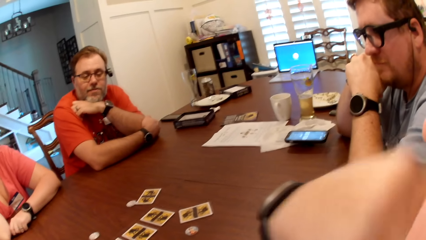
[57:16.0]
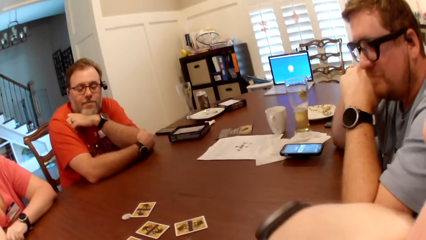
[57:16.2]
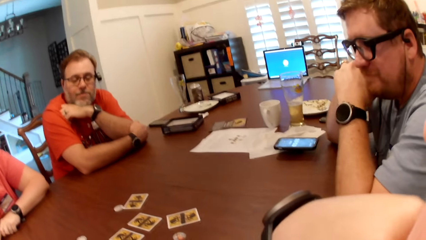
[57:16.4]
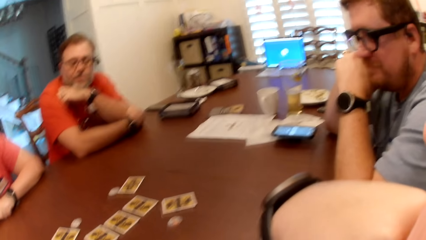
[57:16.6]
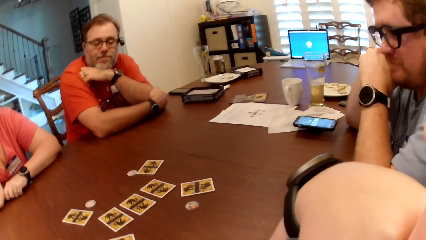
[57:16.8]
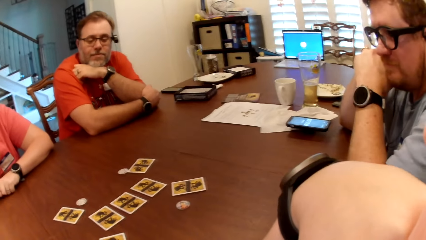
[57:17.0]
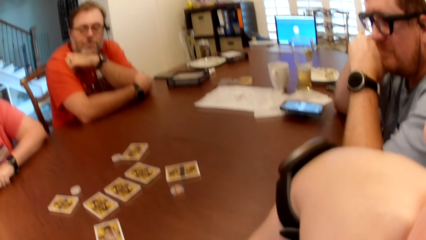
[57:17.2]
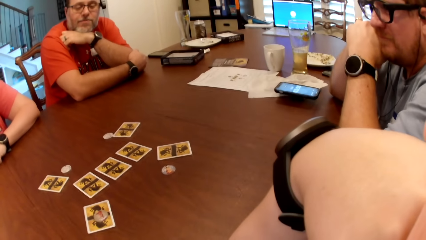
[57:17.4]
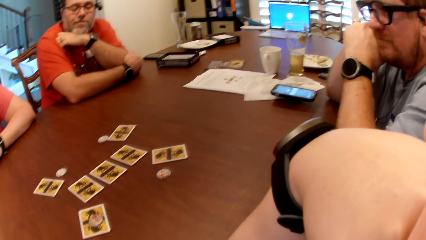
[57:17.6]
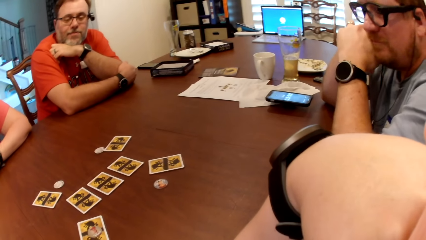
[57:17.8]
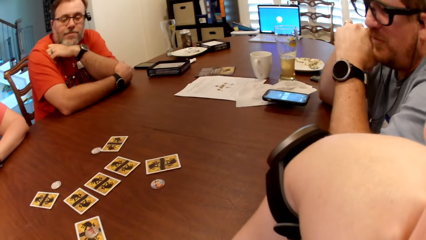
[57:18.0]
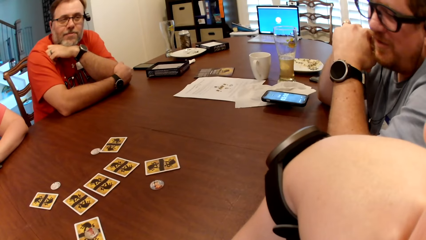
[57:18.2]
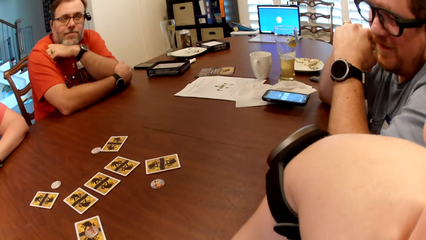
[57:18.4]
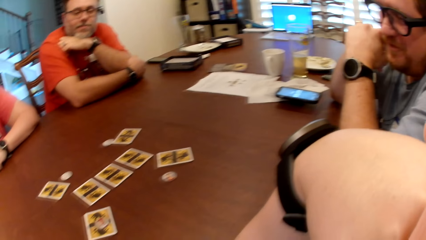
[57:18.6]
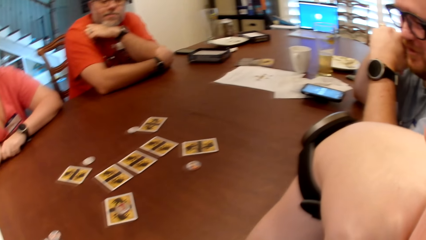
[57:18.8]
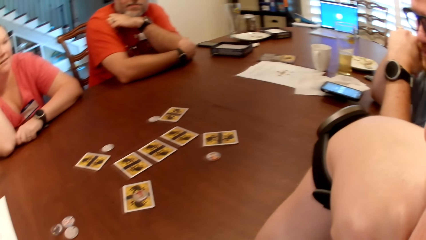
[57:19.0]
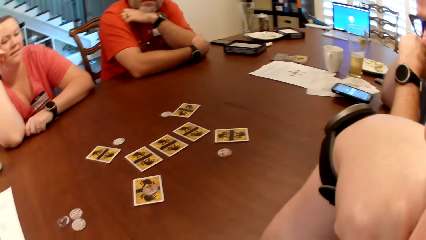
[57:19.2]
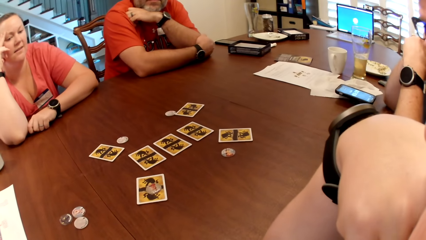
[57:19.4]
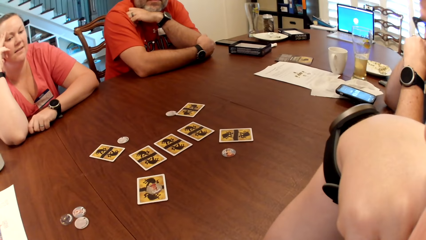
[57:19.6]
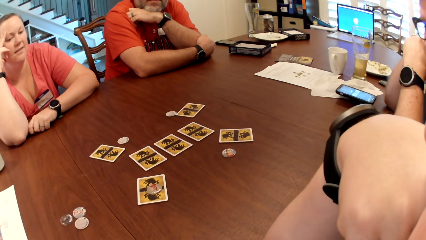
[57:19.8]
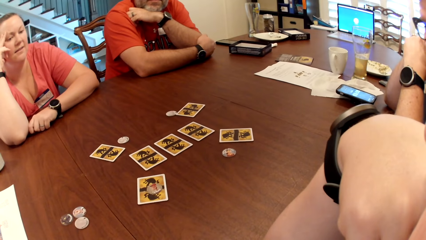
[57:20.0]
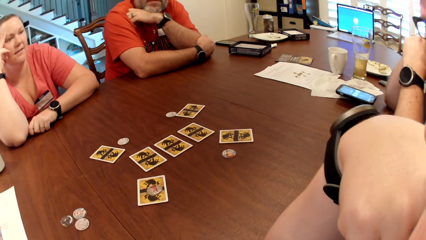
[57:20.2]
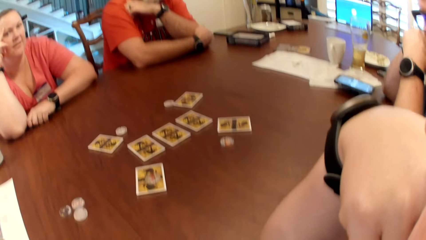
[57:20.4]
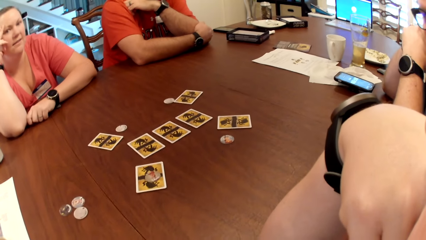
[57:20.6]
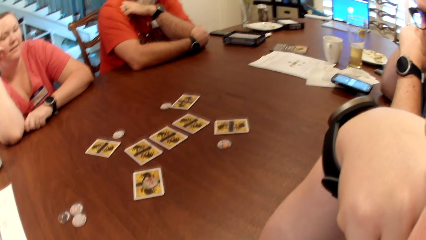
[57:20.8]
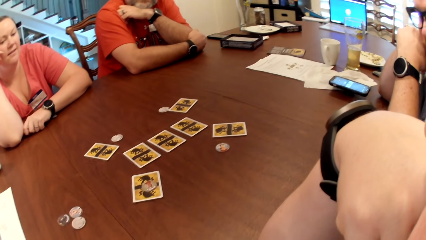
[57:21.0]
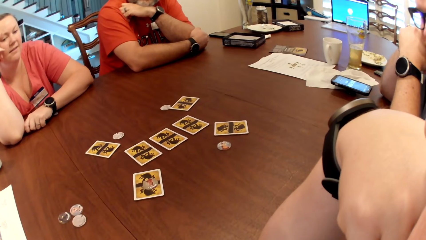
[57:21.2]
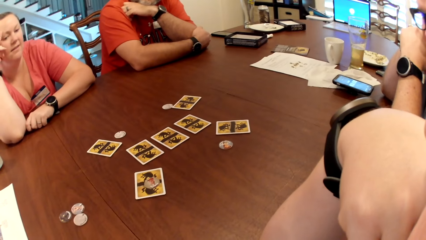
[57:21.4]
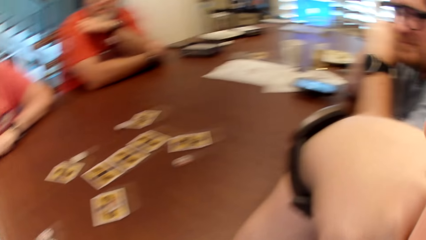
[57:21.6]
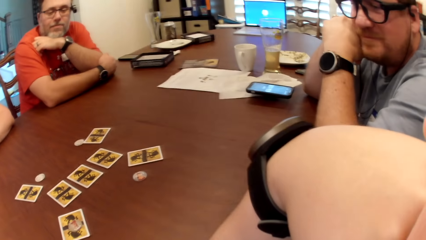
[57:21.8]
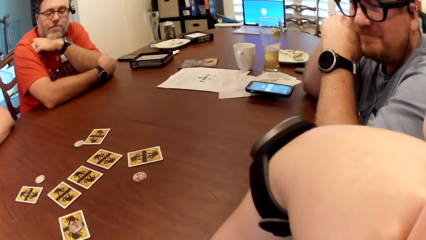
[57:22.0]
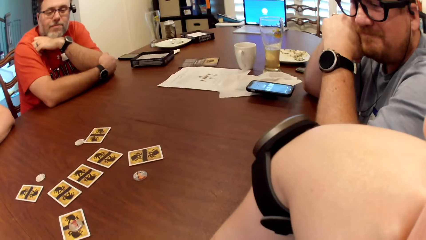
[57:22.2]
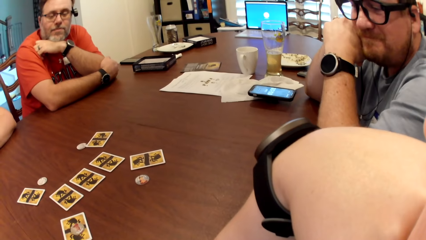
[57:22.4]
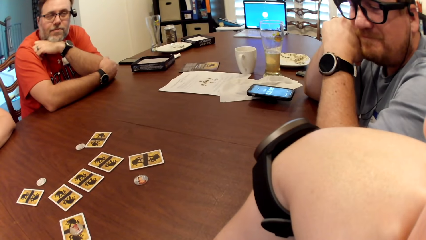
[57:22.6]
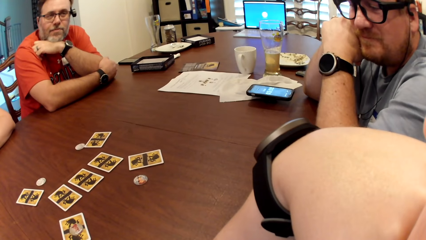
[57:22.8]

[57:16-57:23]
A man converses with the camera wearer and a woman.

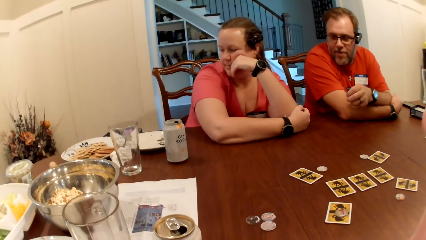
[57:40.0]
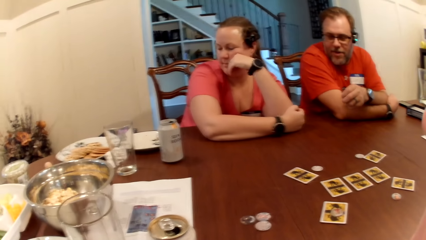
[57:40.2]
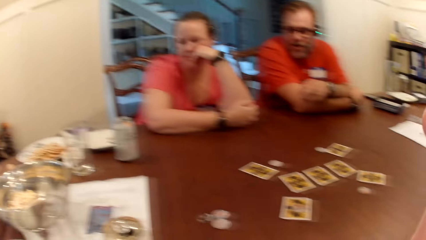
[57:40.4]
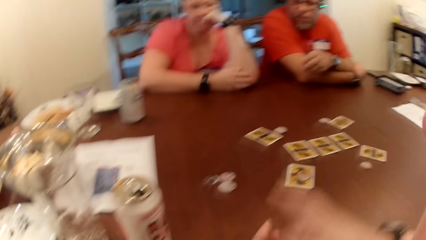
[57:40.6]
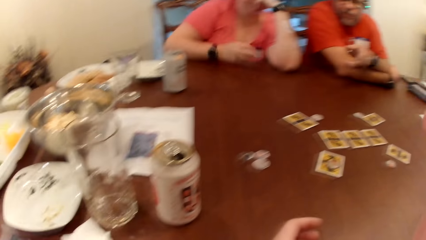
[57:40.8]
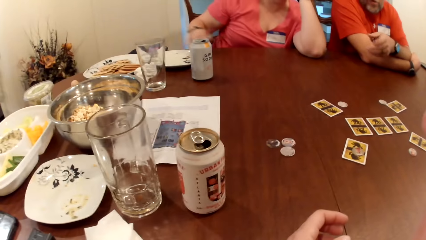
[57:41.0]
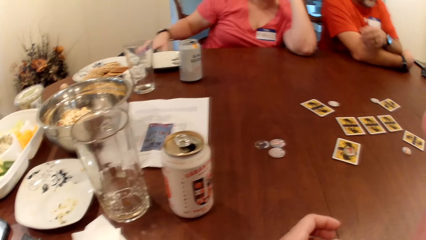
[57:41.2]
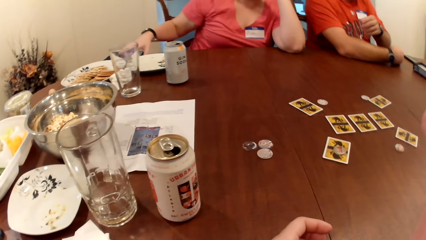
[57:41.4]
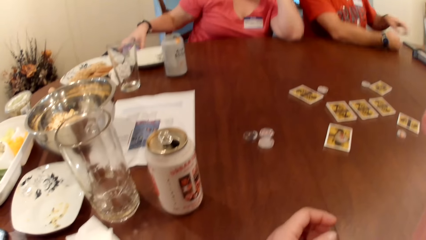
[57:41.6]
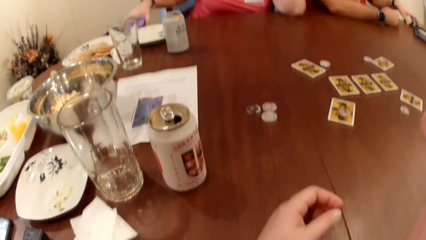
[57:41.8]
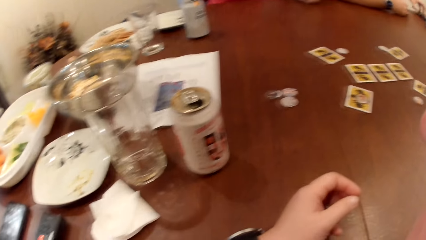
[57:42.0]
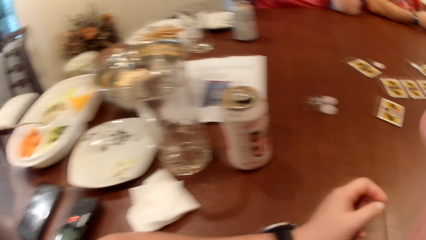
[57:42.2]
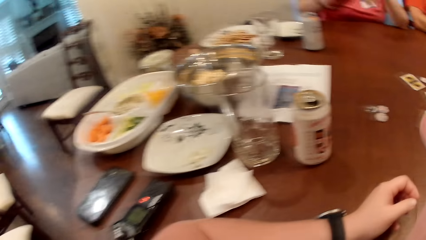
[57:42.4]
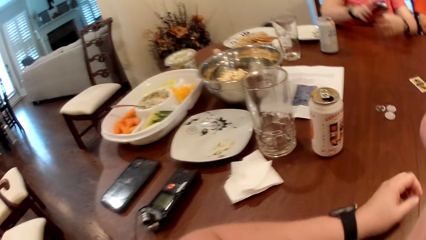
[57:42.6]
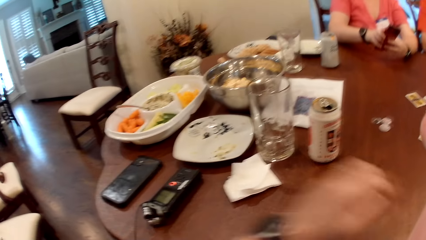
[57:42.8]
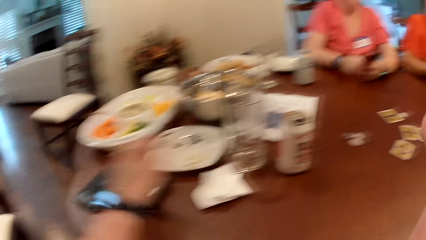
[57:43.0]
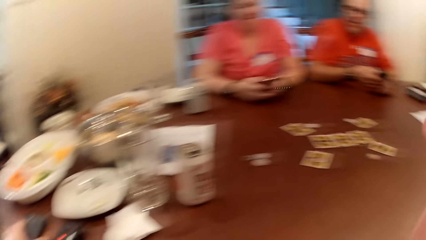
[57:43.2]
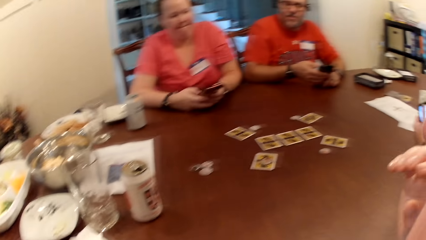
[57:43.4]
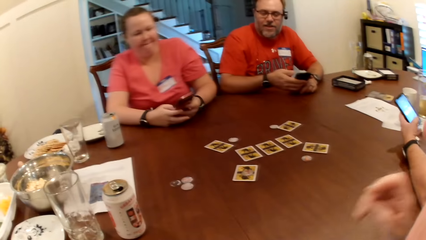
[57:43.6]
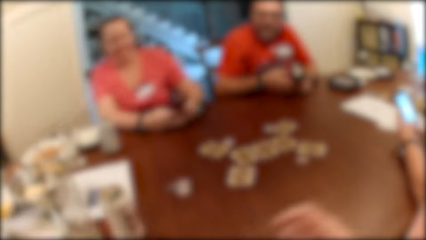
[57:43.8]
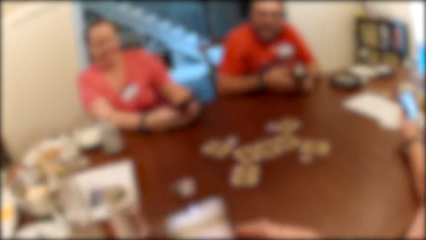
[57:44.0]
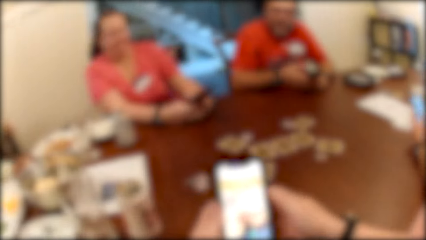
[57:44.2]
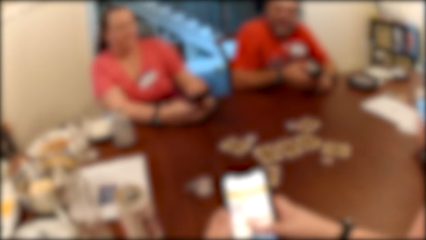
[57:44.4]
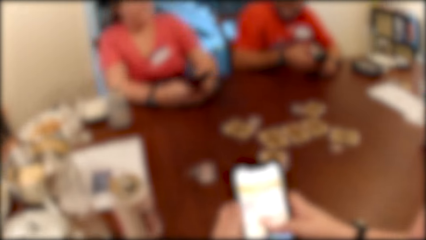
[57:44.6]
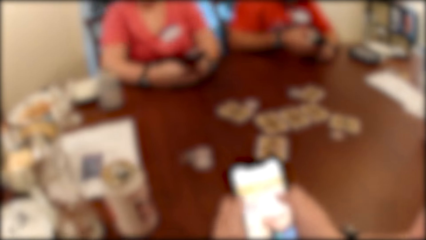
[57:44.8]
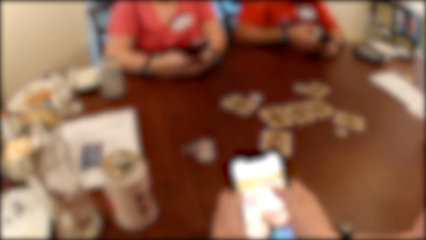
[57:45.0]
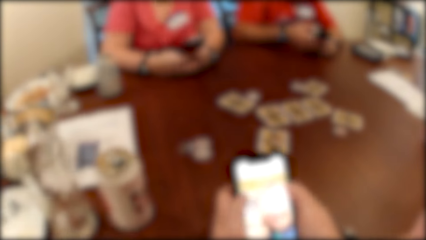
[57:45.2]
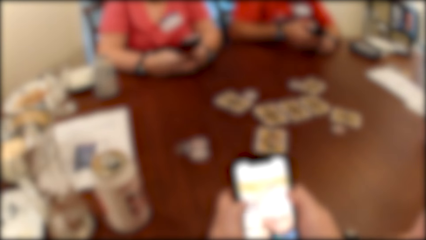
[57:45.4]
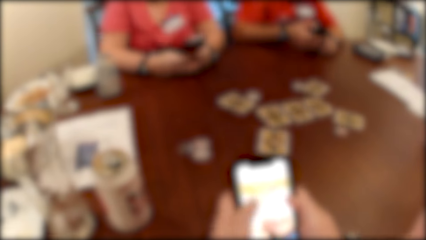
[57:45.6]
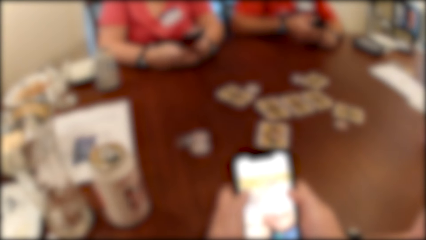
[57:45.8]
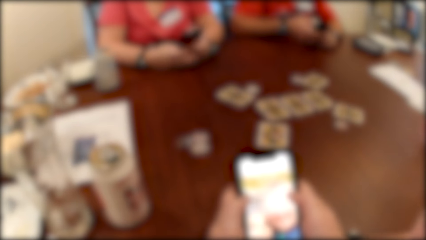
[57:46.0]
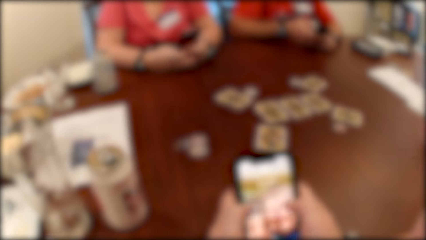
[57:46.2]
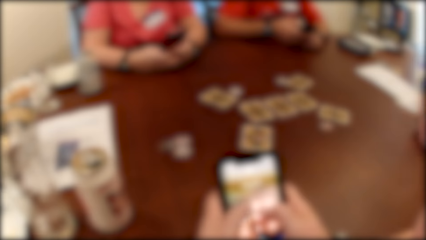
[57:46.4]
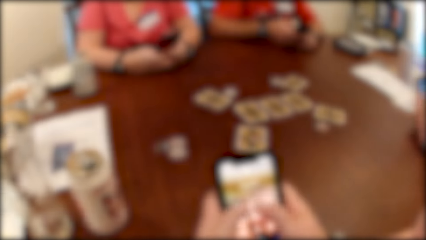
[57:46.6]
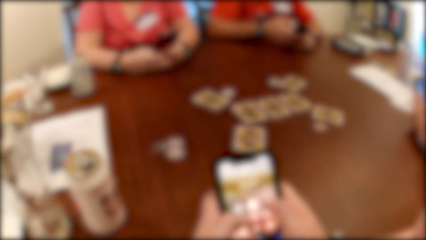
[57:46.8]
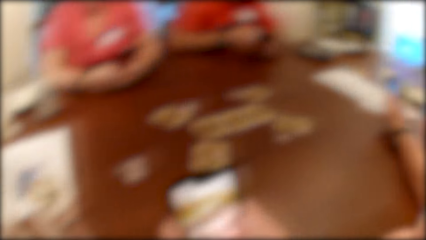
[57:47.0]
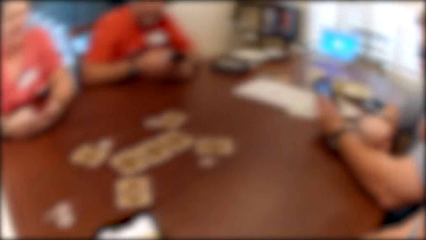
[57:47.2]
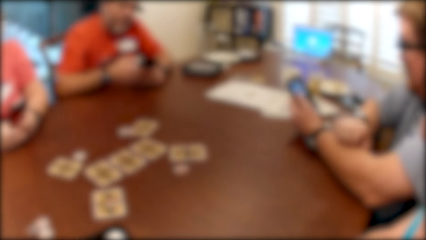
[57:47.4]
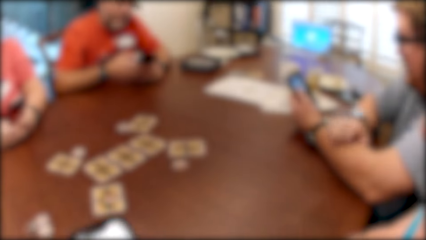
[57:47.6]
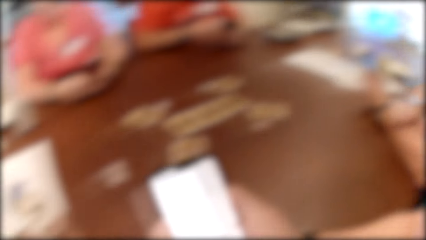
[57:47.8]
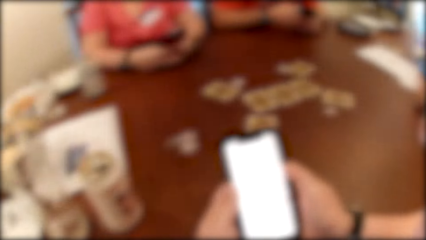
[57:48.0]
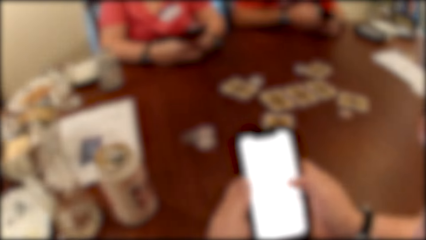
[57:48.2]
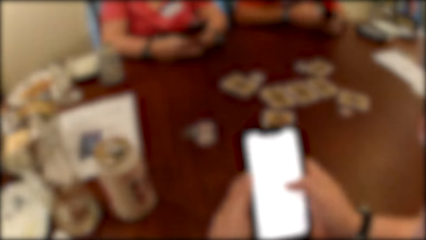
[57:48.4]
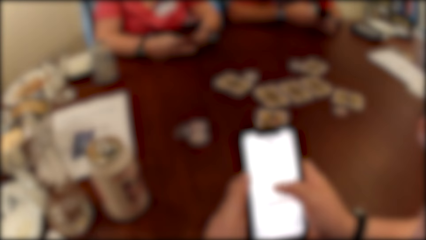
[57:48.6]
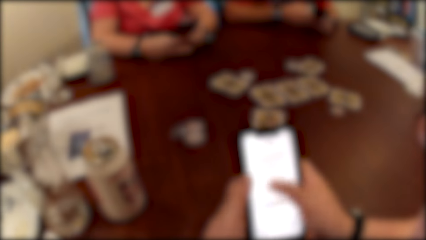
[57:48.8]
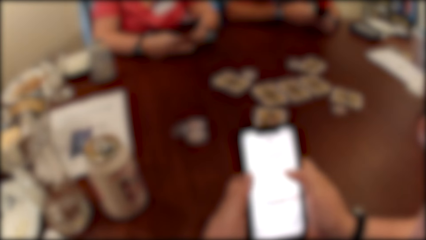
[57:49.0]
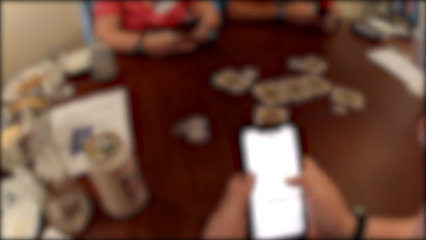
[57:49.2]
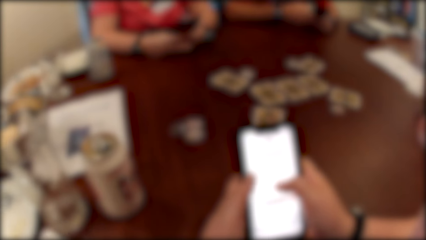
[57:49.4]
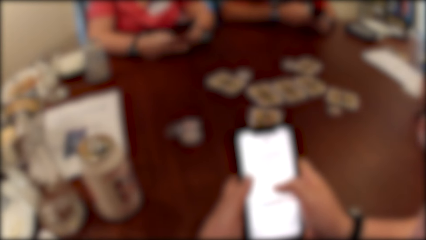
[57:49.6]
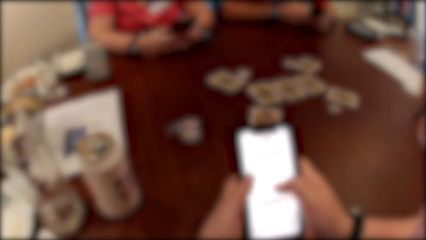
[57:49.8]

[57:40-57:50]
A woman picks up a phone on the table with her right hand. She presses the phone with both hands. A man converses with the camera wearer, another man and the woman. The first man presses the phone with both hands. The other man presses a phone with both hands. The camera wearer grabs a mobile phone. They press the phone with both hands. They use the mobile phone. They use the mobile phone again. They converse with colleagues. They use the mobile phone.
